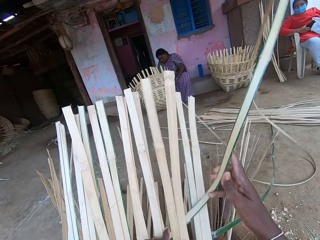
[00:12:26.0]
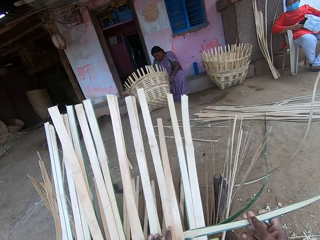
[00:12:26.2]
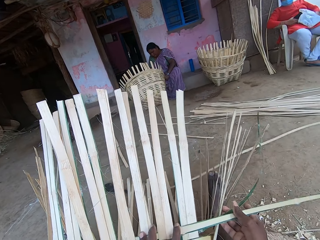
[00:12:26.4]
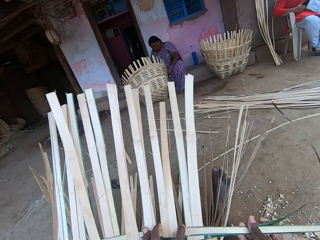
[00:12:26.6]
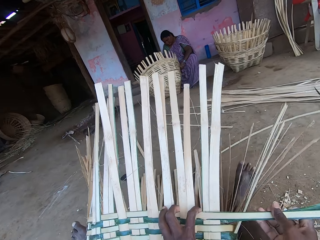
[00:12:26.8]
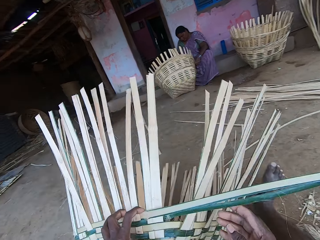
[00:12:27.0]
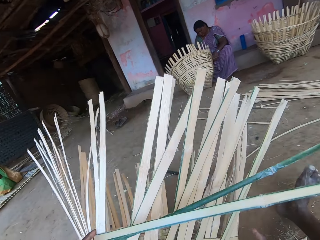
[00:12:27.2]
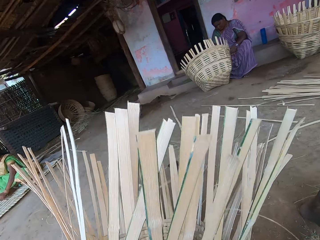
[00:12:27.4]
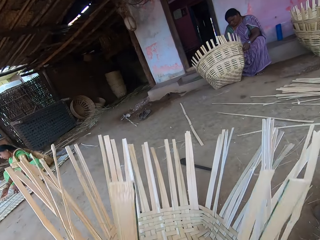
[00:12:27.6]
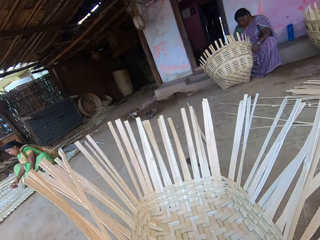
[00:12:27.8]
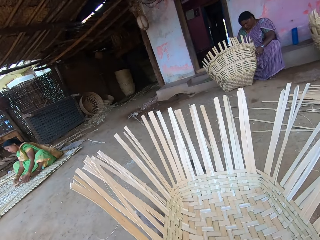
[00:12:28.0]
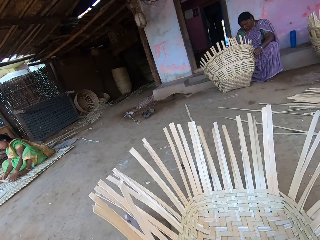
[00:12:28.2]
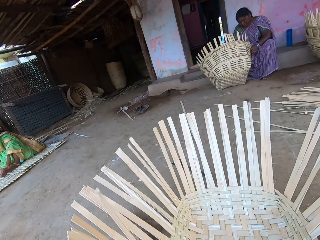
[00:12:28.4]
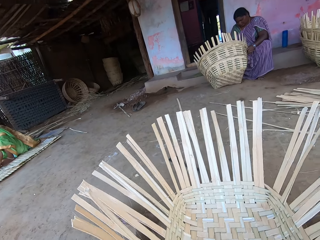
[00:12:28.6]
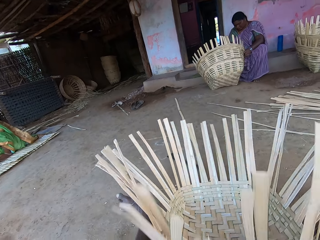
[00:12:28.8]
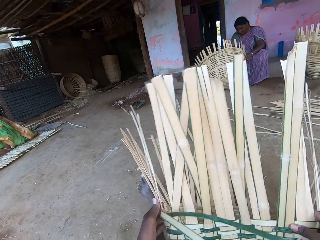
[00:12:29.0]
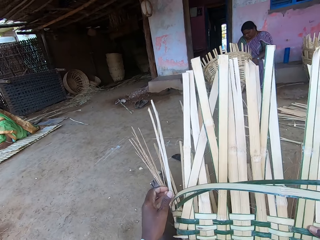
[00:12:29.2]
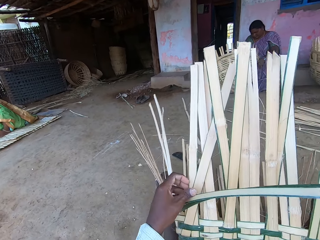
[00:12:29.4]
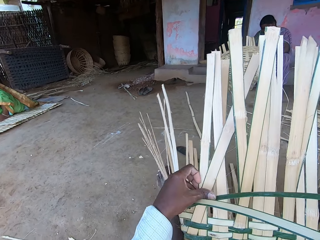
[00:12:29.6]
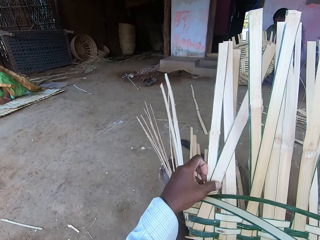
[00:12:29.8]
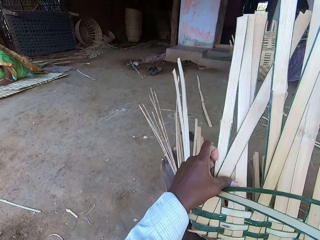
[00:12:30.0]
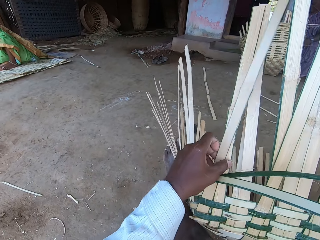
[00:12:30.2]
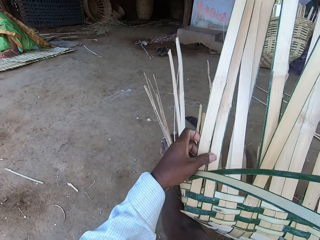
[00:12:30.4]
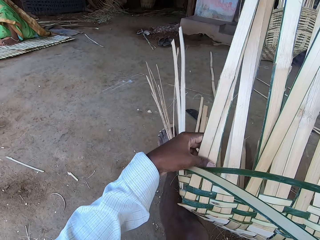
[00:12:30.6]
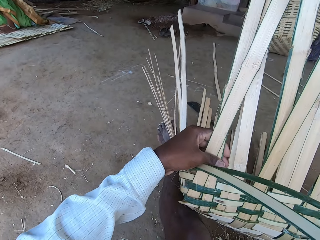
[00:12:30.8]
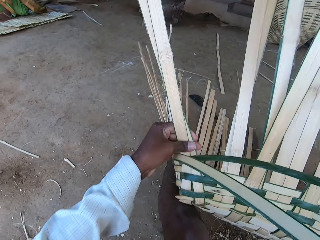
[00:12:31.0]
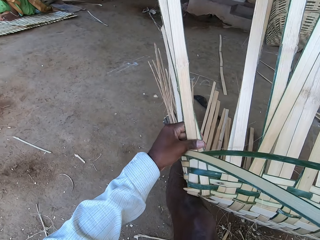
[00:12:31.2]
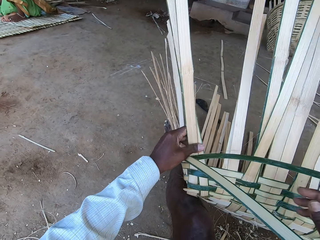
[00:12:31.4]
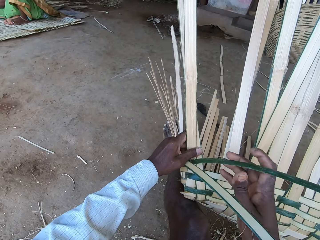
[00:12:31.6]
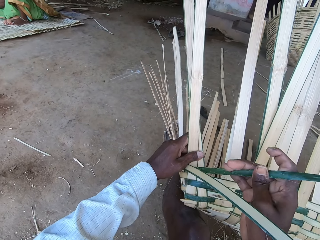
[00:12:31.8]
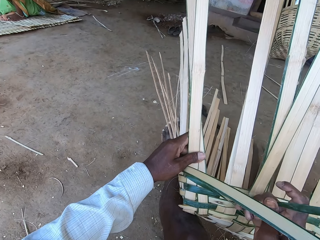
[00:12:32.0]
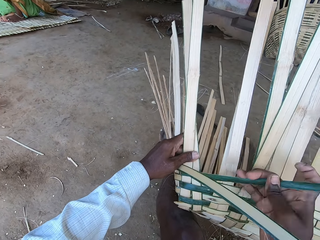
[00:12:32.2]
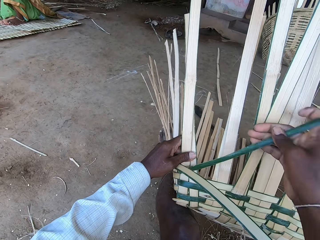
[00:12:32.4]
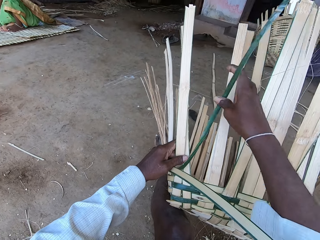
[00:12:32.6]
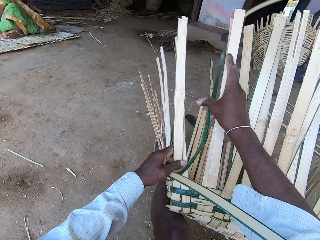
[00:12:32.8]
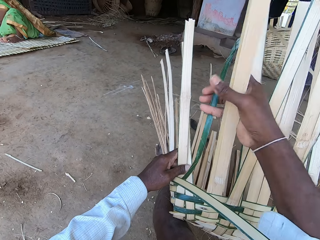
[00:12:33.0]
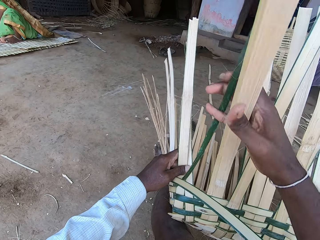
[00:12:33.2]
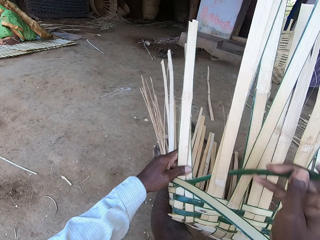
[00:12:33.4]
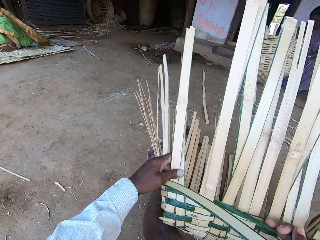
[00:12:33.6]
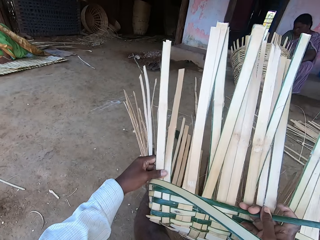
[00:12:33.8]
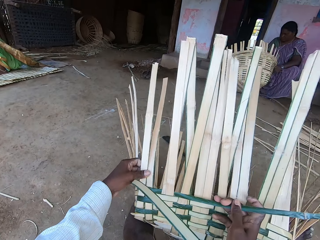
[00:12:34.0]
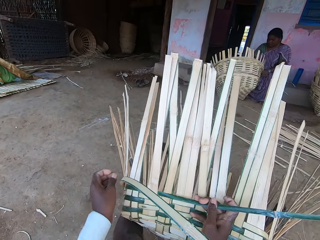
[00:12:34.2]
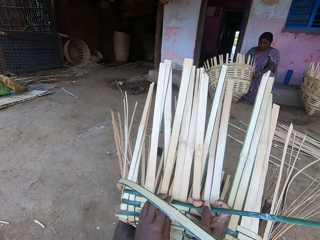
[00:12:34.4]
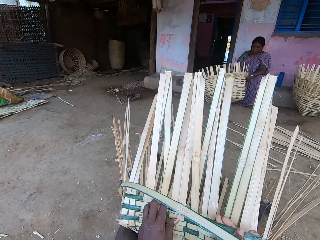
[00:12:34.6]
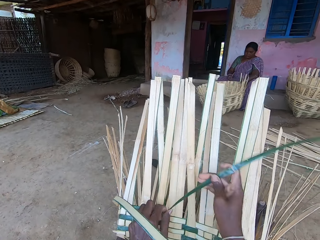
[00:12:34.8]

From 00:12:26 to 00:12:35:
The camera wearer drops the bamboo raffia basket on the ground with both hands. They make the basket with bamboo raffia in both hands.

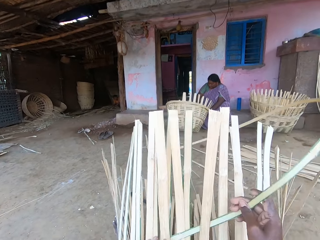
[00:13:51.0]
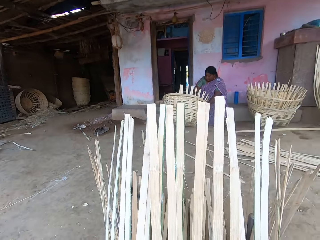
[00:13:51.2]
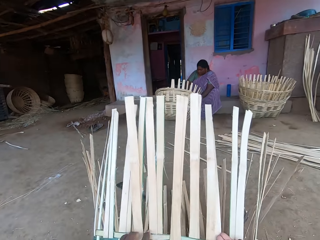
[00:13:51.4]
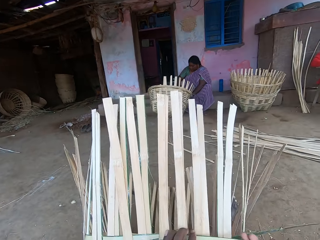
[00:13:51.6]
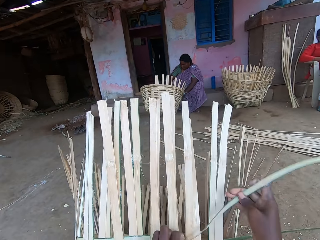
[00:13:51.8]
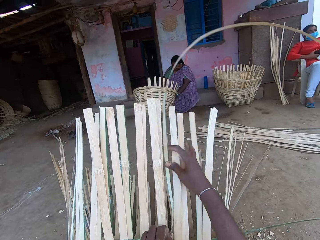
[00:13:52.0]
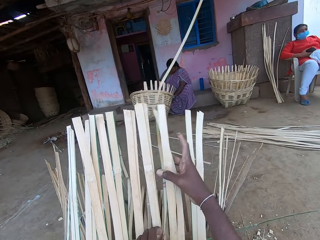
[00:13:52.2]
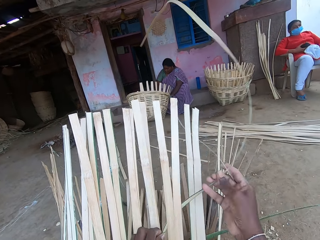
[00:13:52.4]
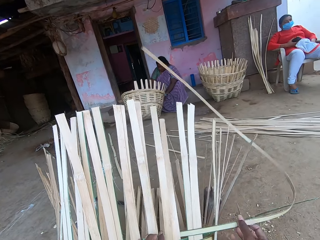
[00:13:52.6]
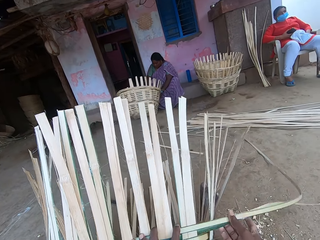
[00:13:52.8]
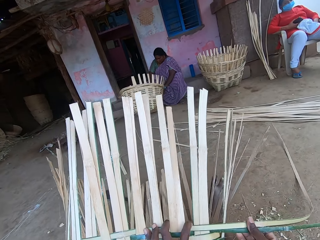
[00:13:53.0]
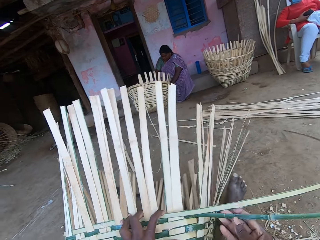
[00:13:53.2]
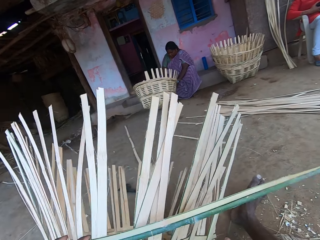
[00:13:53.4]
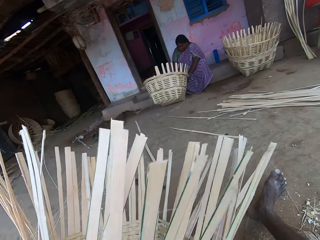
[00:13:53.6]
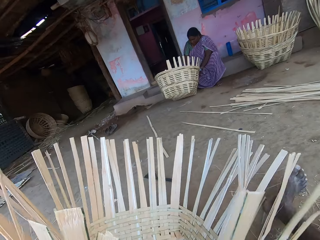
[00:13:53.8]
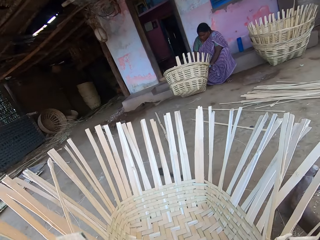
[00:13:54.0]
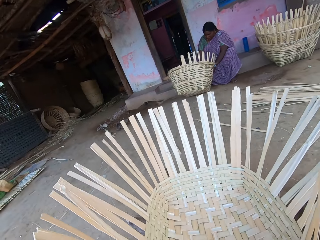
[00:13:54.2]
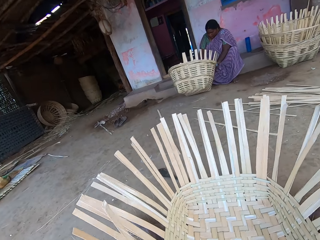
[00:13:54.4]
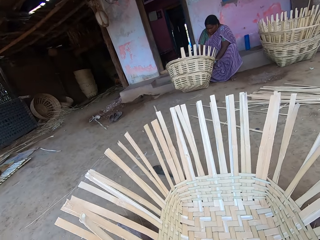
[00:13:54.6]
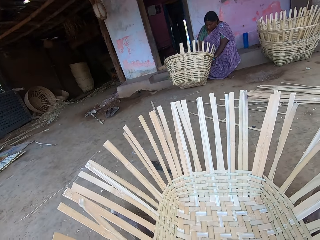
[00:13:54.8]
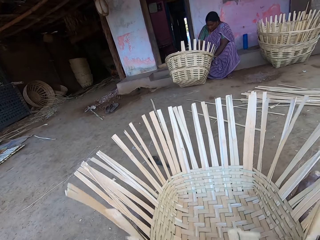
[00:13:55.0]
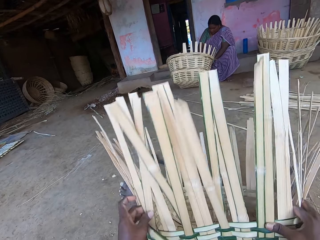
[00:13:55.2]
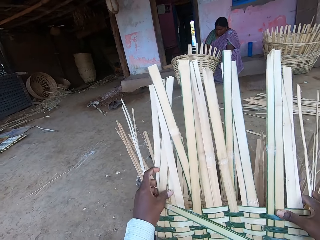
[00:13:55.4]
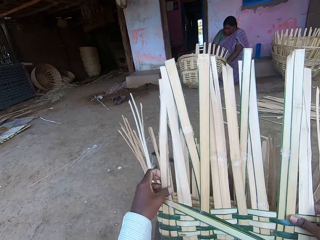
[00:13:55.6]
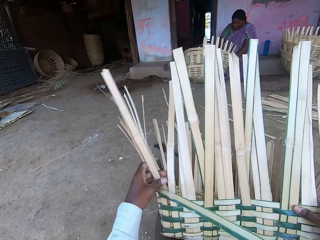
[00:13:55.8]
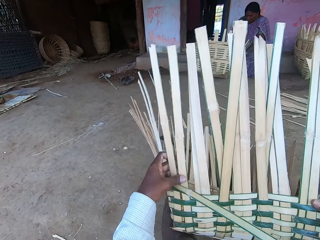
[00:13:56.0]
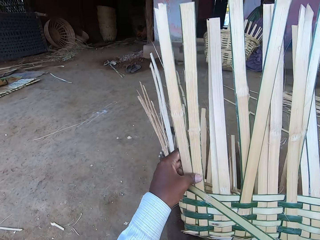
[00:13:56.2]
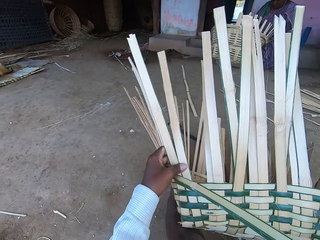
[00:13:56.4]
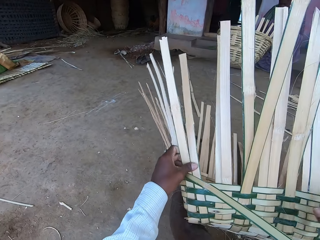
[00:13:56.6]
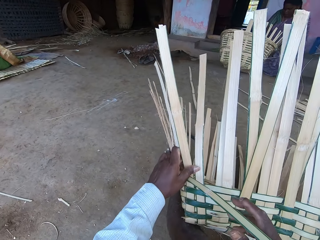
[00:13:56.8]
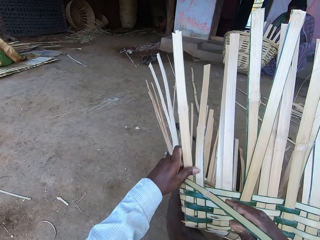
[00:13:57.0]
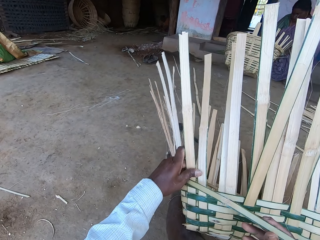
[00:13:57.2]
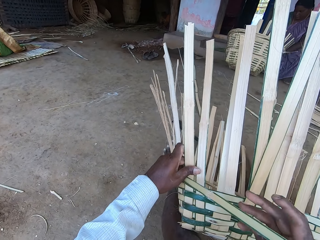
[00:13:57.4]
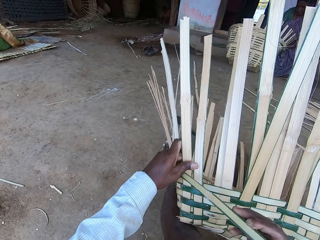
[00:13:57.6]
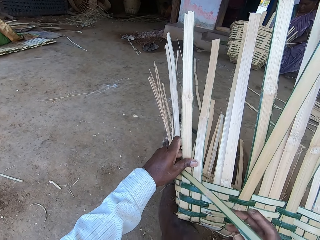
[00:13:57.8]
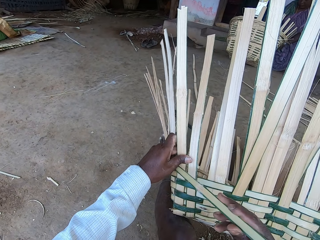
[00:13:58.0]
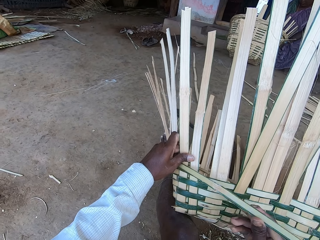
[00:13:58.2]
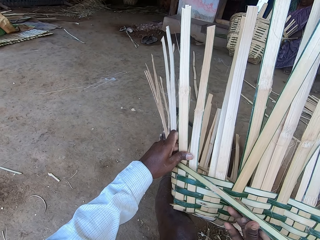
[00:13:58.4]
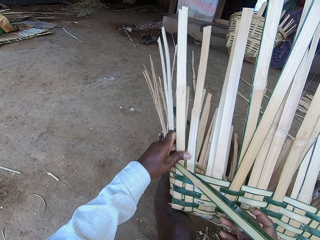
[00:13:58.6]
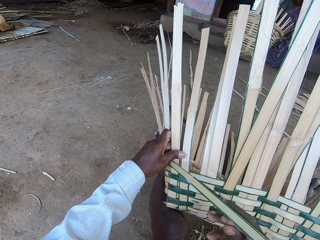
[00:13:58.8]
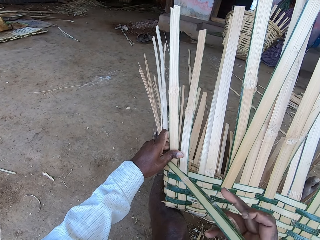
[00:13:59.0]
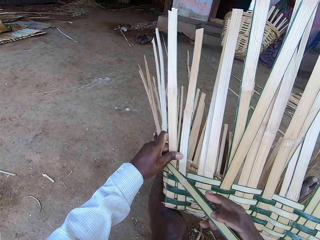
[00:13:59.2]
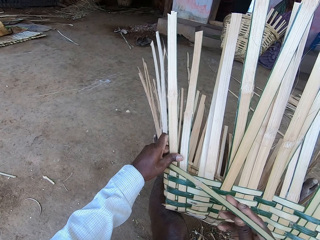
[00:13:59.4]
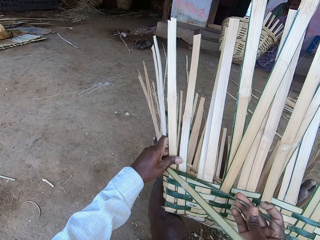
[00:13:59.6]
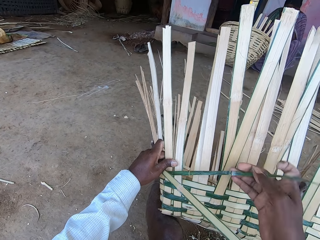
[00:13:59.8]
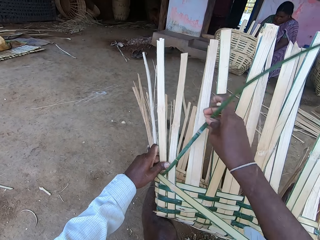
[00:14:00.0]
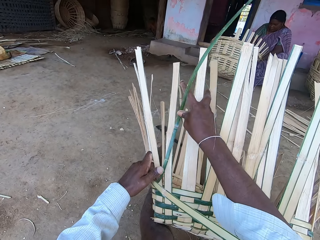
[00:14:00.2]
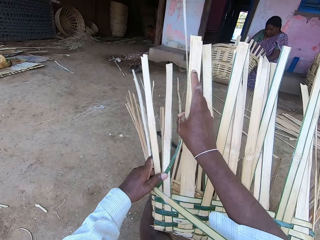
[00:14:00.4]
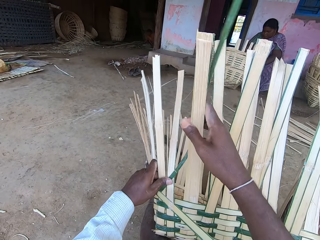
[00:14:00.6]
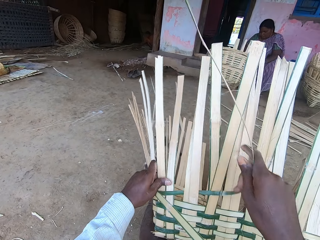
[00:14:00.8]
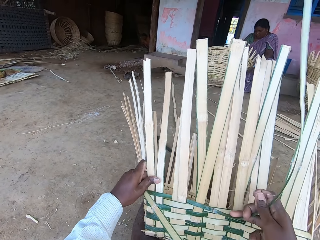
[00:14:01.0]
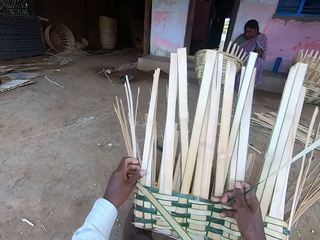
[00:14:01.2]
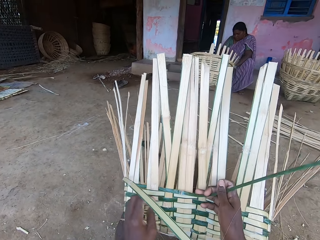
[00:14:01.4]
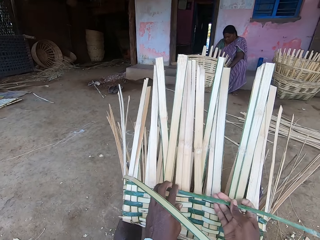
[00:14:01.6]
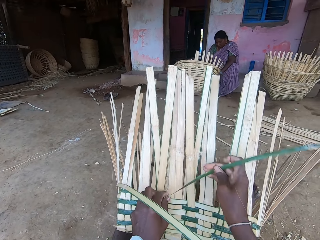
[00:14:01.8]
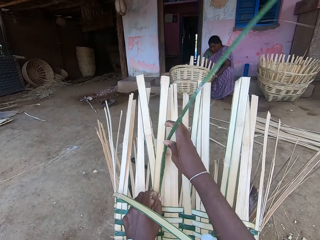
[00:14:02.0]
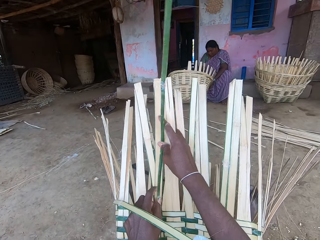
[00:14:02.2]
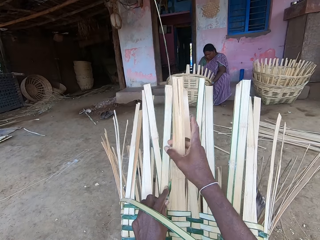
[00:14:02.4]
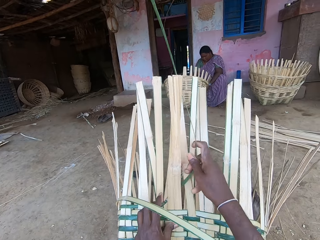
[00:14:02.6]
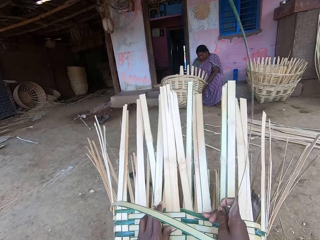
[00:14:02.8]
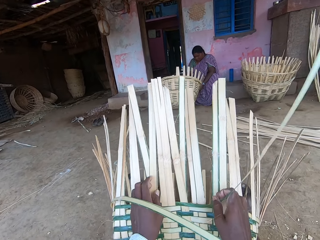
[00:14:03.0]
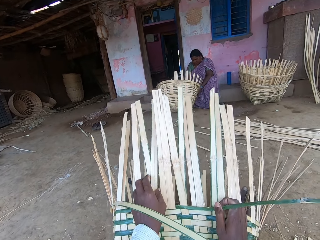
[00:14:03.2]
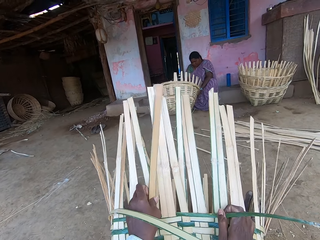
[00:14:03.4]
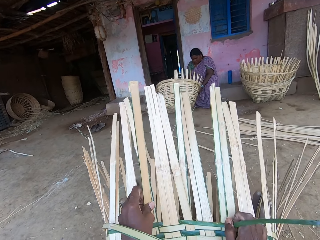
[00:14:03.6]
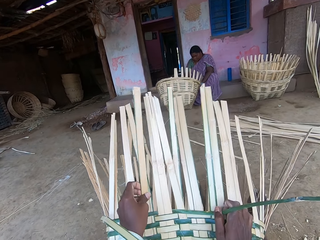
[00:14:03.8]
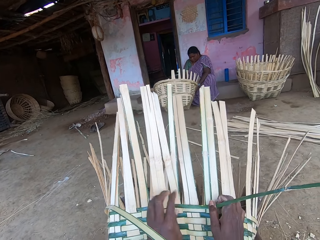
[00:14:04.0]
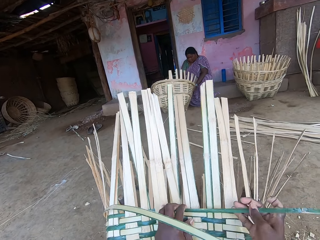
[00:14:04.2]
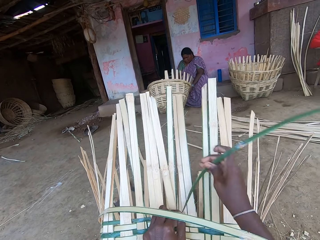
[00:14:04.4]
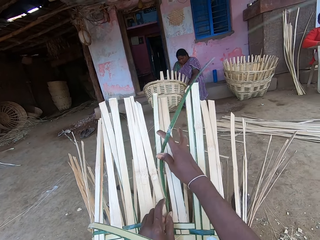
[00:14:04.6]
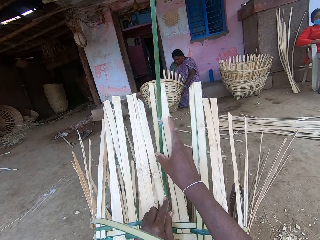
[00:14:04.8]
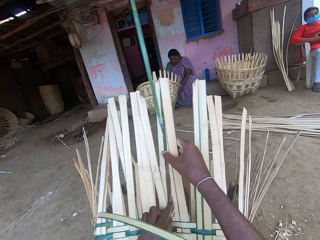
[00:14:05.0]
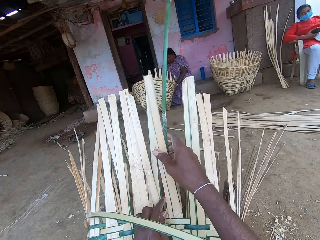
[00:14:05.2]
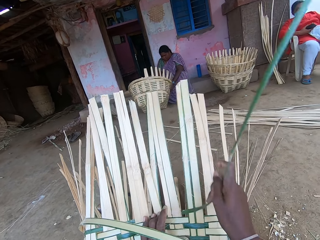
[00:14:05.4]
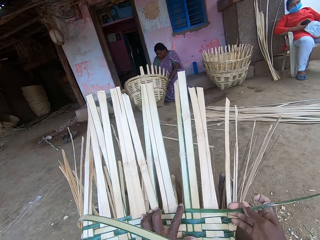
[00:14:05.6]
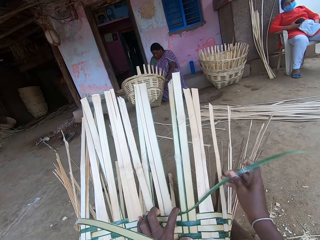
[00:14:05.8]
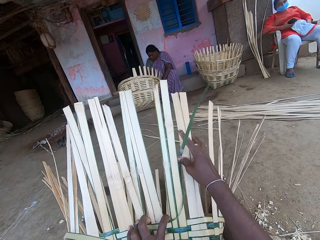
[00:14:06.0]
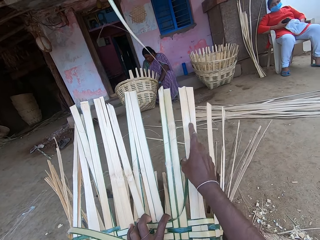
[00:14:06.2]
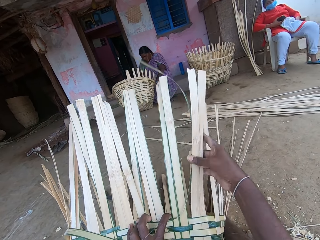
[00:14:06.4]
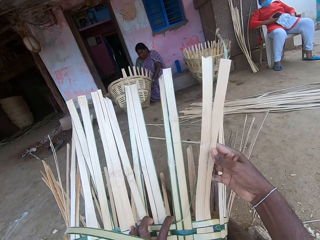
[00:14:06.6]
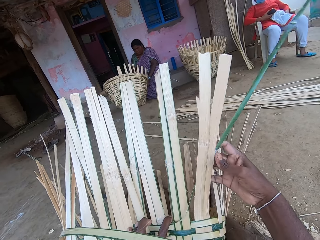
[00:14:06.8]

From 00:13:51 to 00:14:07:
The camera wearer turns the basket with his hands. He drops the basket on the ground with his hands. He lifts the basket with his hands. He adjusts bamboo strips on the basket with his left hand. He weaves bamboo strips onto the basket with his hands. He makes the basket.
